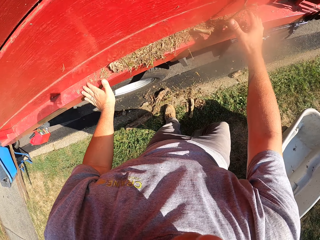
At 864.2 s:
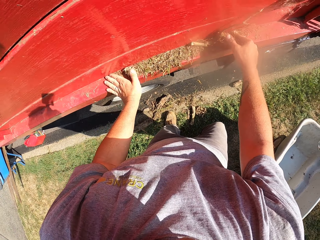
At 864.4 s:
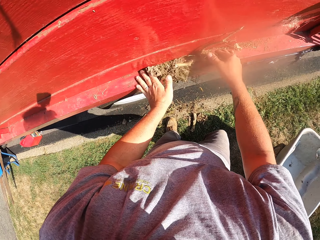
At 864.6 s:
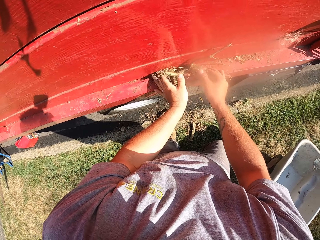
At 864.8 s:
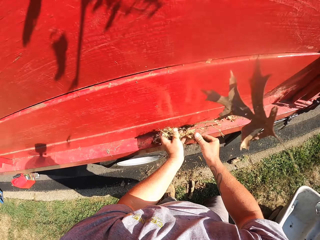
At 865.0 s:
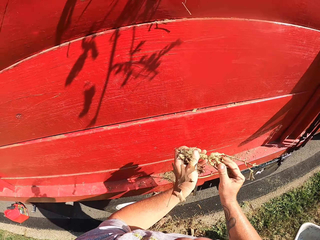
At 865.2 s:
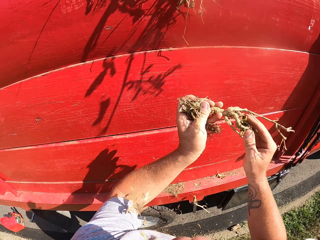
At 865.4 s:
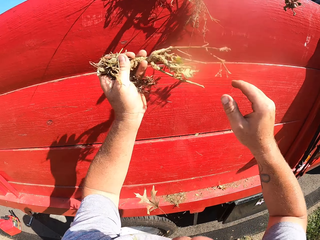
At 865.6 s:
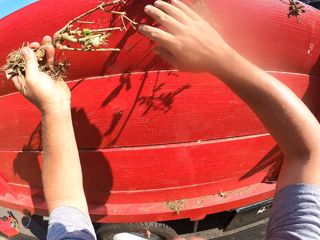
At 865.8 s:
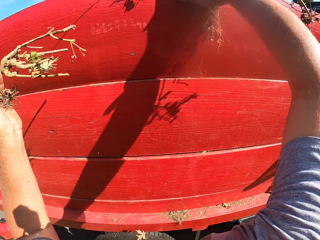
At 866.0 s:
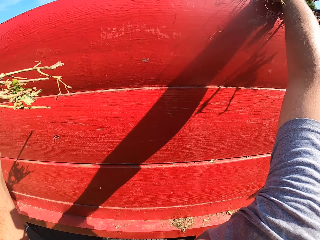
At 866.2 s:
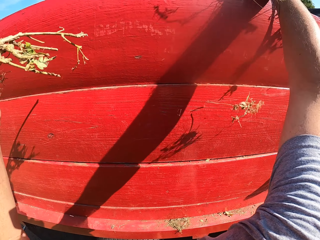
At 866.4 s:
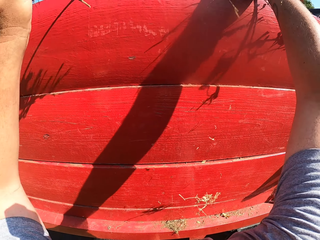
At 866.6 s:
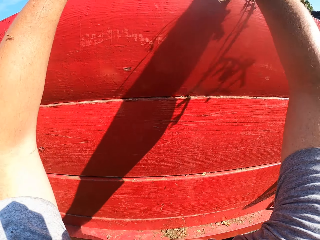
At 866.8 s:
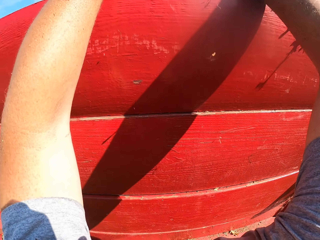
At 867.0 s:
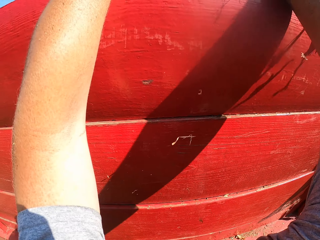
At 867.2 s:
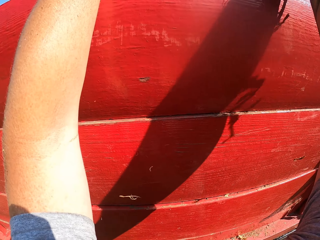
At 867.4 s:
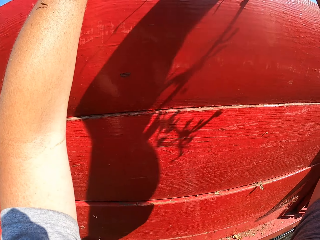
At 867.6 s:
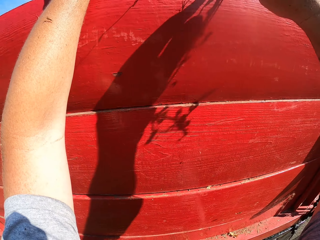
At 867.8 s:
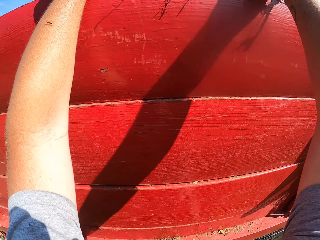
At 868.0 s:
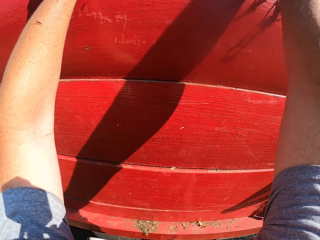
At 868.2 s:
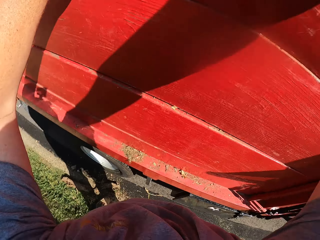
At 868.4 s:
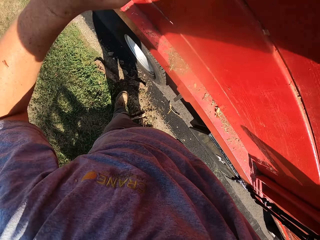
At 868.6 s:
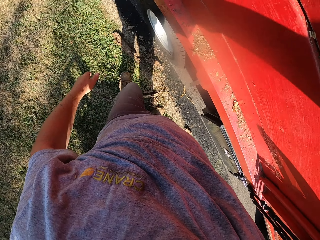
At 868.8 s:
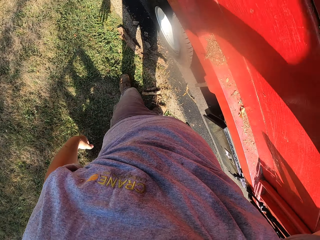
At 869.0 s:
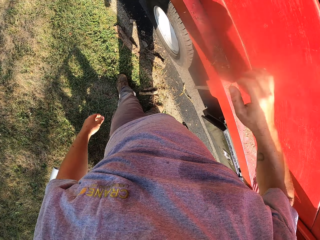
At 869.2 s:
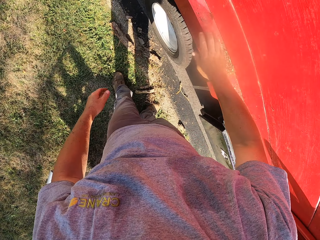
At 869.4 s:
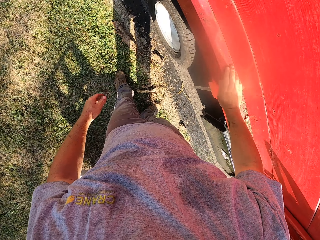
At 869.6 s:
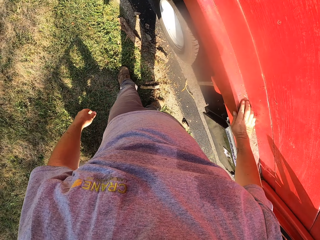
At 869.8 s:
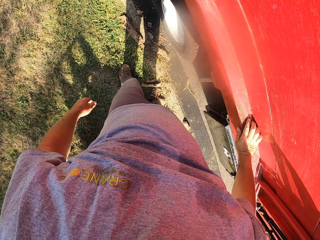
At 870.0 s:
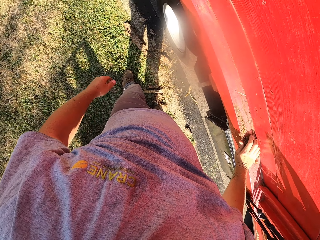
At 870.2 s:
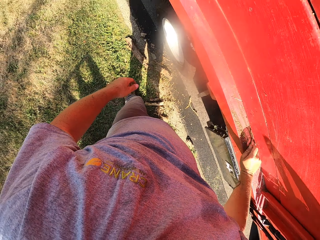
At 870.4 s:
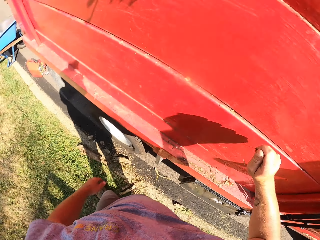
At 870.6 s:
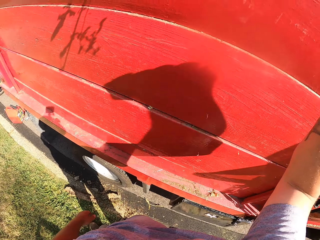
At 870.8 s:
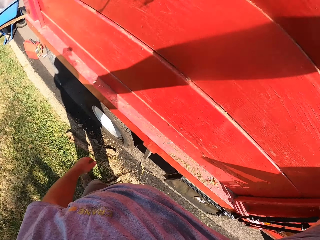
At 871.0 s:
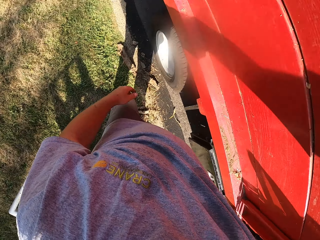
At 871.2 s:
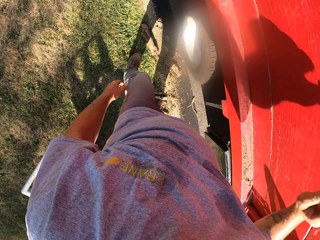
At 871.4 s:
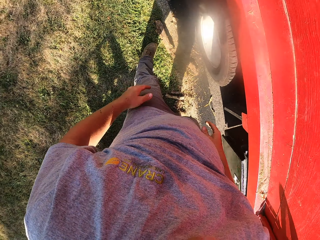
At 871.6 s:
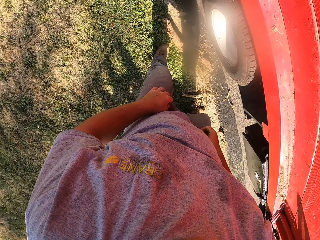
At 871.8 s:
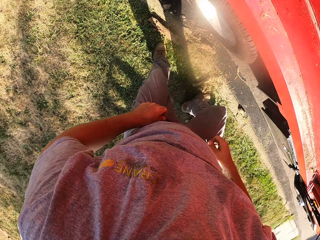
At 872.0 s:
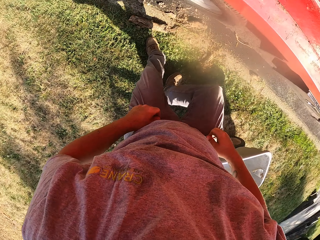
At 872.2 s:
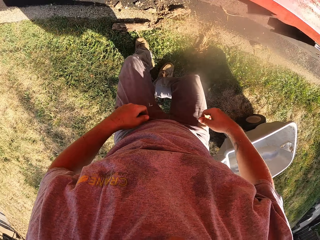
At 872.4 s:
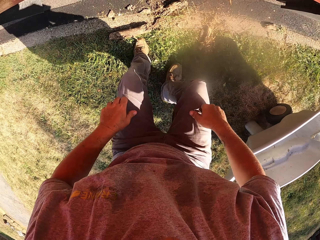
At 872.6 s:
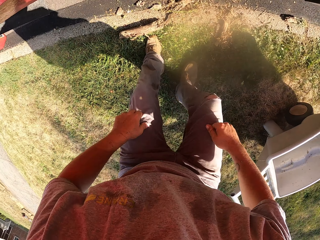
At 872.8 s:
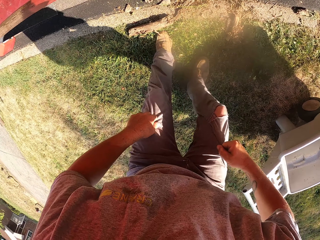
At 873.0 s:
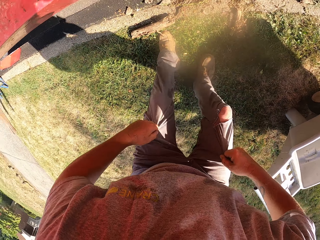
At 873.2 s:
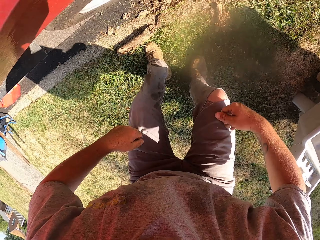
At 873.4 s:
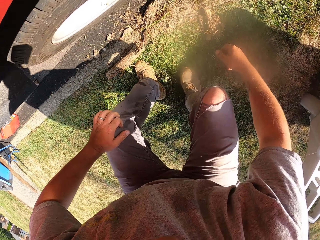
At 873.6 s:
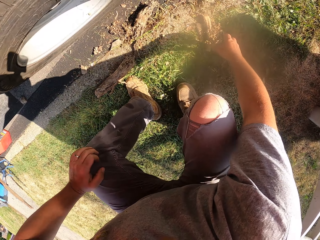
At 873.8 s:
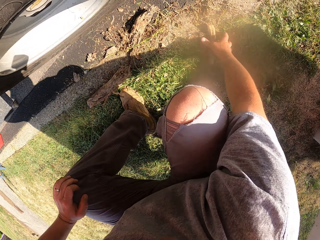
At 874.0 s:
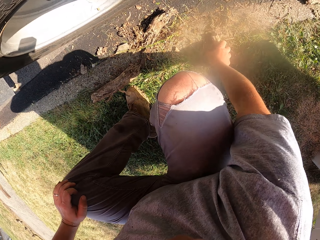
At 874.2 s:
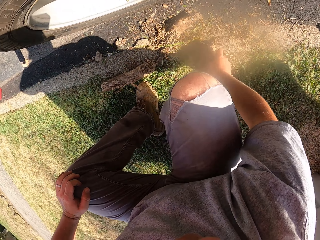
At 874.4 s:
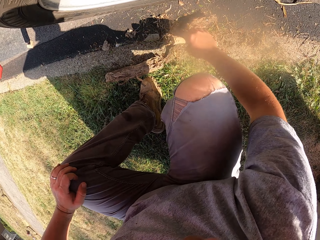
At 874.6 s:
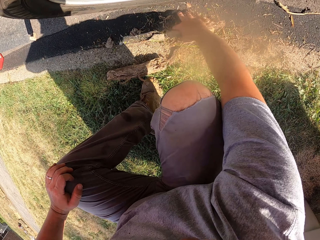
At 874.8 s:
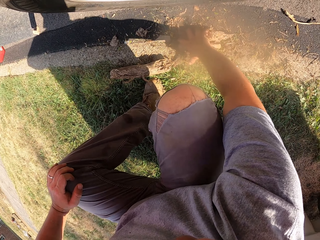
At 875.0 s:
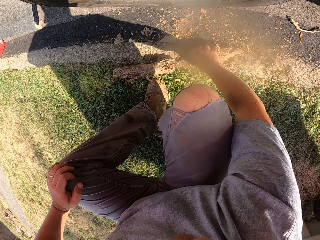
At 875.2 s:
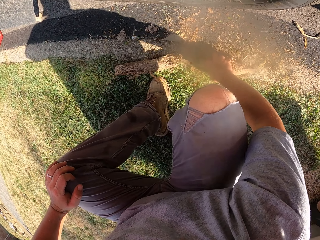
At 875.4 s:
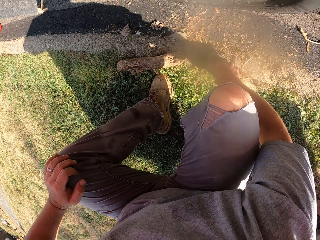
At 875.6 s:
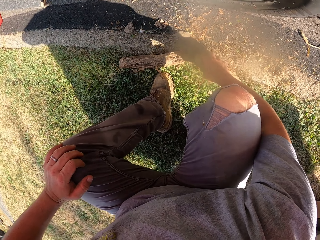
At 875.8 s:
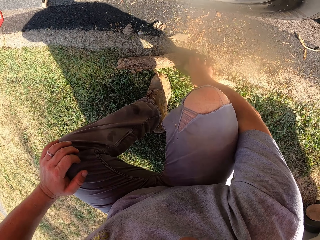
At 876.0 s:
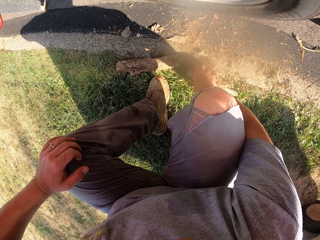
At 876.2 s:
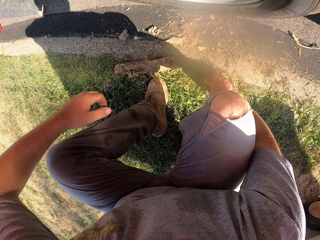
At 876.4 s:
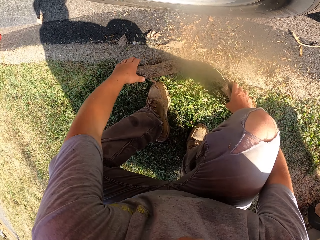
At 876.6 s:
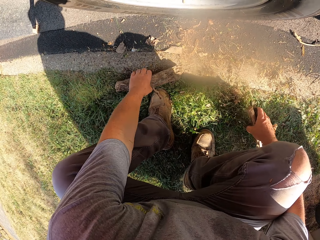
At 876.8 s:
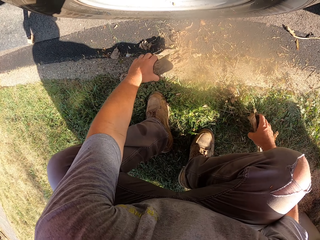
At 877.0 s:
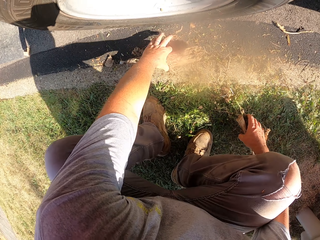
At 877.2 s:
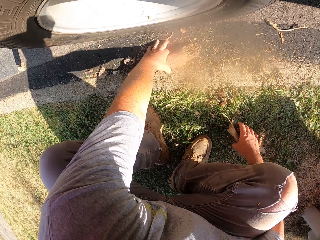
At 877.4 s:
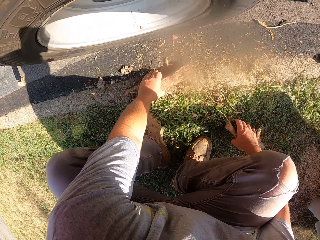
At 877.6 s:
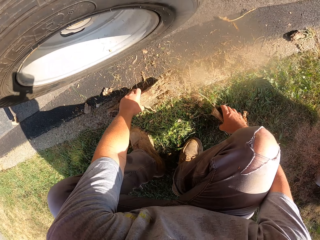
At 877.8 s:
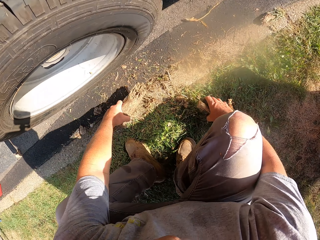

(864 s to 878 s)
The camera wearer picks the grass on the truck's frame and throws it inside the wheelbarrow. They pour trash into the truck. They bend down to pick the pieces of wood from the ground.

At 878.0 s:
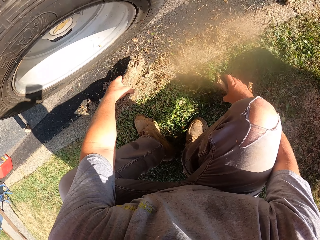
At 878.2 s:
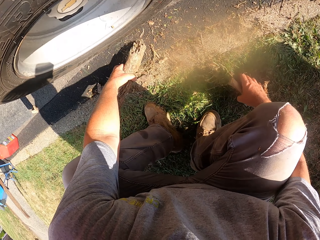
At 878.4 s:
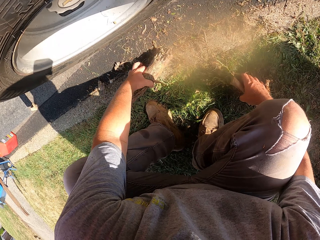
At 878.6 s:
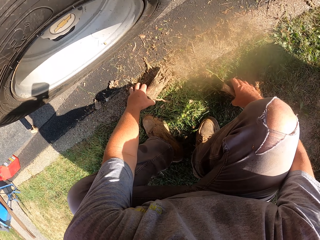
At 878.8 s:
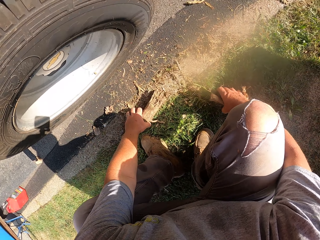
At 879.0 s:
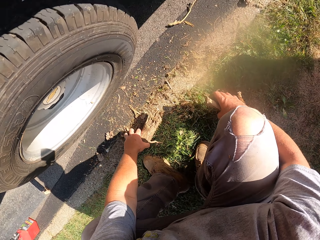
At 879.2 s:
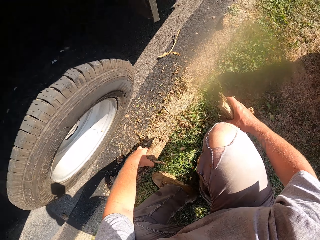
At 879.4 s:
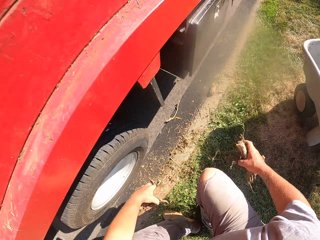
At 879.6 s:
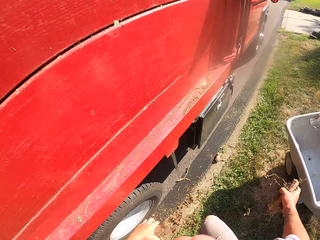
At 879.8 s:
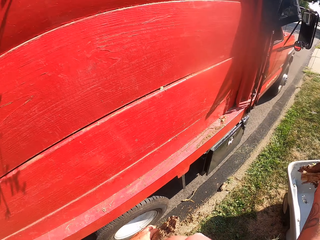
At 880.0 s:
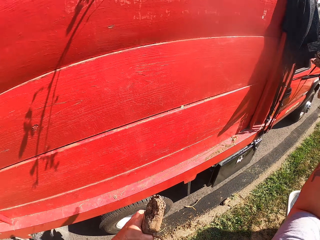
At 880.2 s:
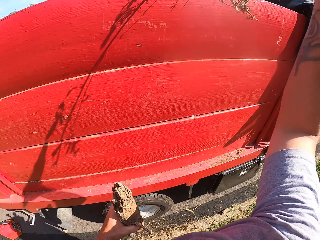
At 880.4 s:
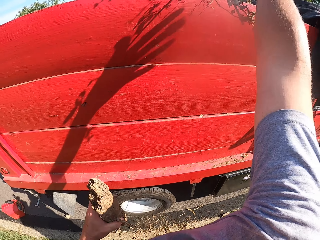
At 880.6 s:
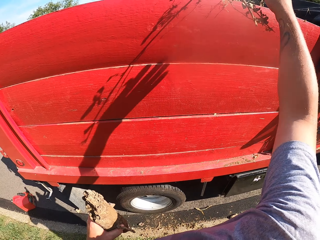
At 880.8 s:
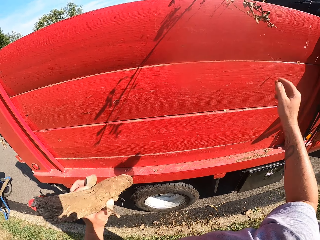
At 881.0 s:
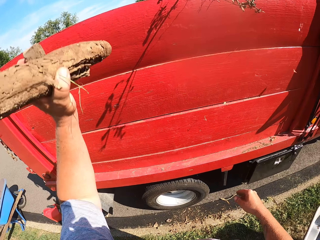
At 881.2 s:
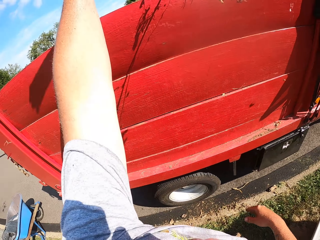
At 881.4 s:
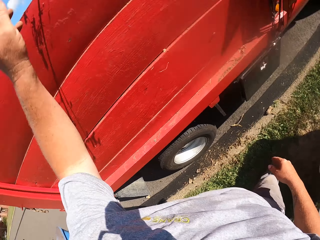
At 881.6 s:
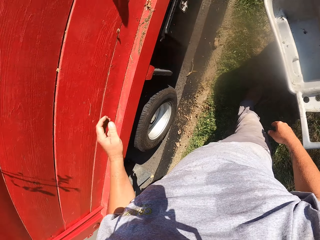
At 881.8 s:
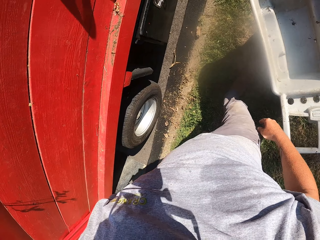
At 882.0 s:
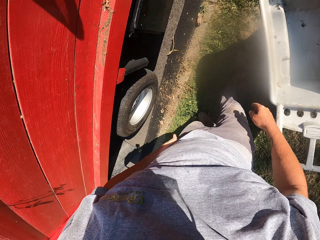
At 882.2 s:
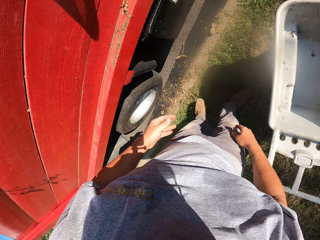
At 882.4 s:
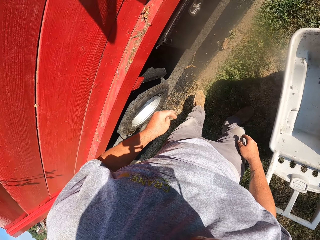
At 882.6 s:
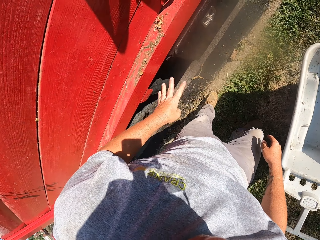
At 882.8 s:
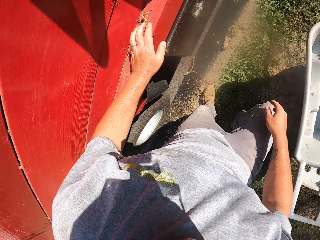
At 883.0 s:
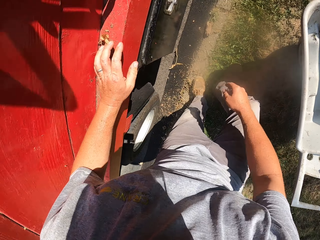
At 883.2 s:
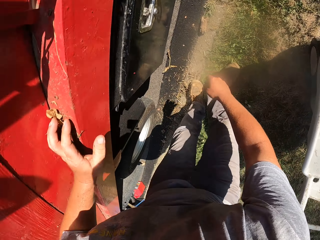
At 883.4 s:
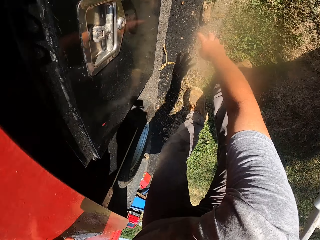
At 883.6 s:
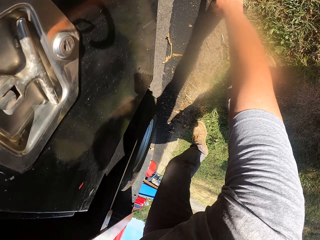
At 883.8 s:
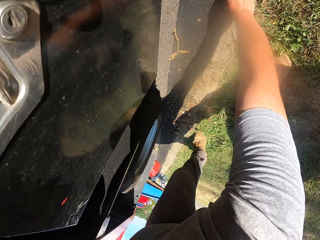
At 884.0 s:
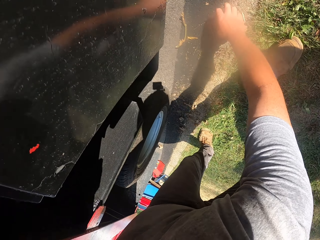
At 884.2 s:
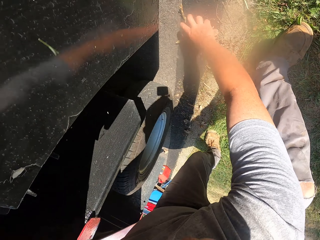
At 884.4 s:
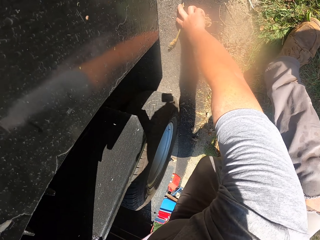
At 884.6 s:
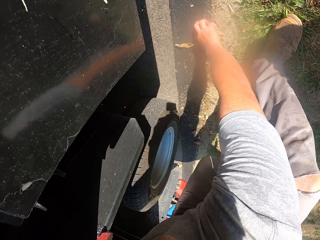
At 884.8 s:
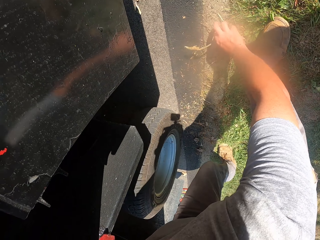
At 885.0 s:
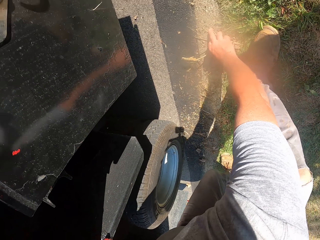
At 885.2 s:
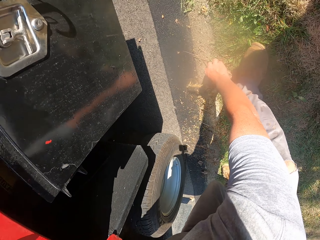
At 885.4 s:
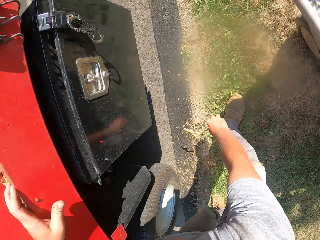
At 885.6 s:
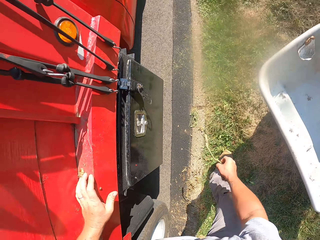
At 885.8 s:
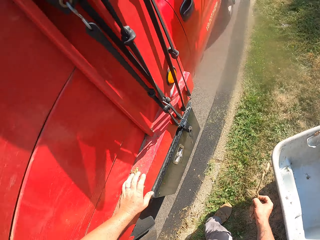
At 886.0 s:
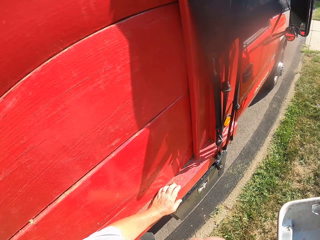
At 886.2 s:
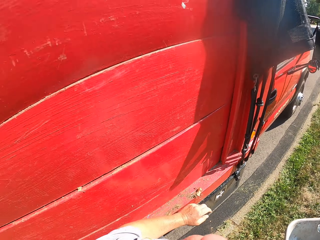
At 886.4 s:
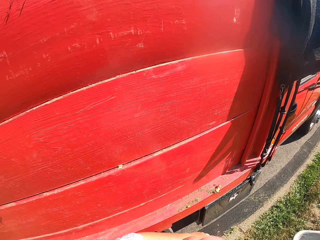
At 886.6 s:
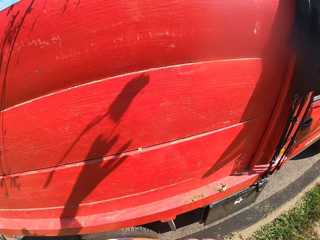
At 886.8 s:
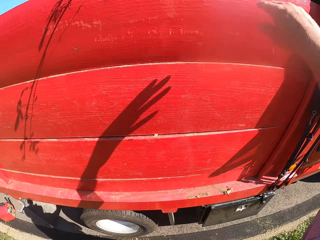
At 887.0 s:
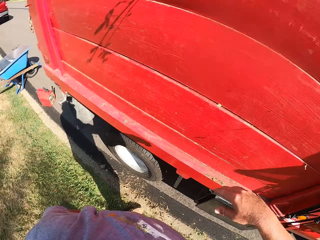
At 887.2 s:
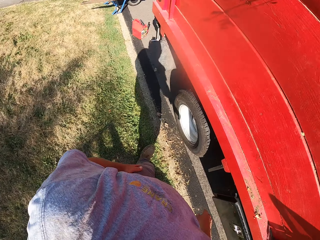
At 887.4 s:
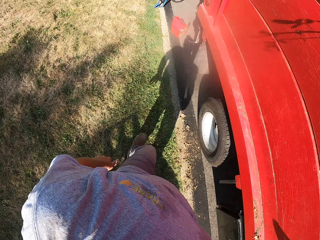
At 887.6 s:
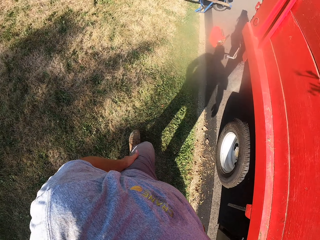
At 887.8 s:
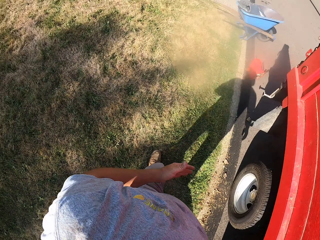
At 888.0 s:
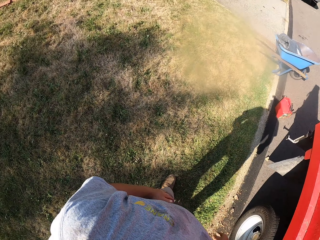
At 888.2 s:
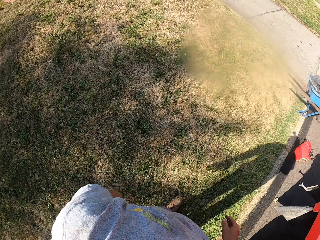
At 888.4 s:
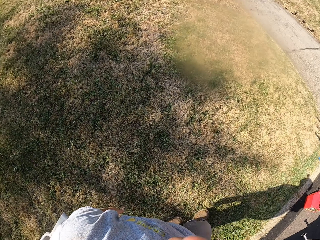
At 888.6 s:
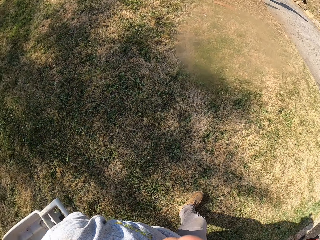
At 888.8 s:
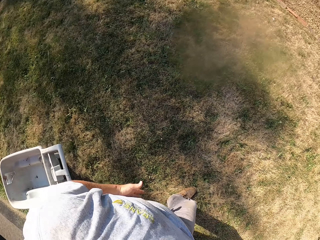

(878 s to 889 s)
The camera wearer throws the pieces of wood on the truck. They walk around. They bend down to pick the pieces of wood from the ground. They throw the pieces of wood on the truck. They walk around.
